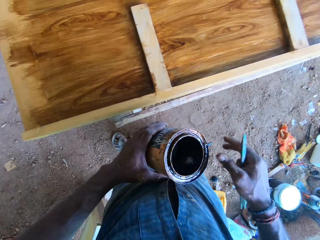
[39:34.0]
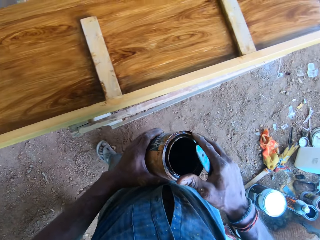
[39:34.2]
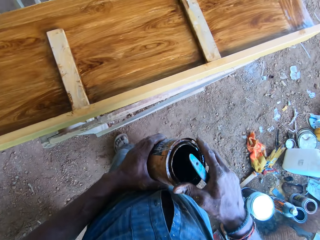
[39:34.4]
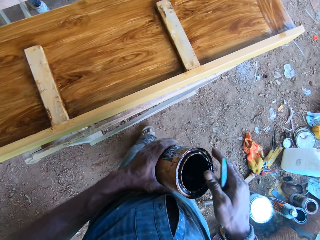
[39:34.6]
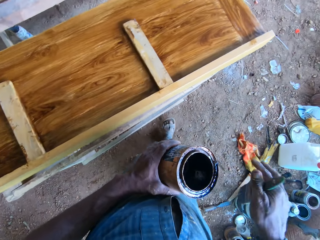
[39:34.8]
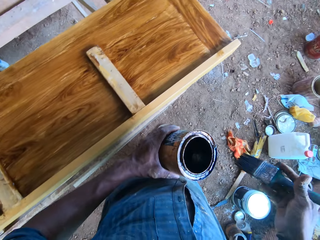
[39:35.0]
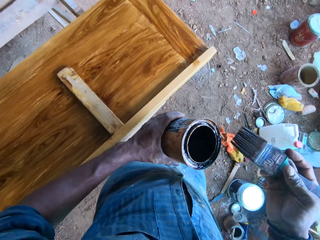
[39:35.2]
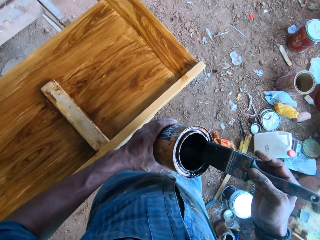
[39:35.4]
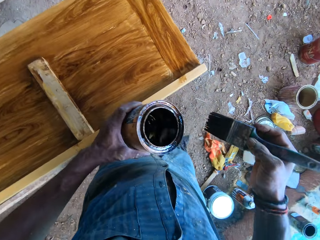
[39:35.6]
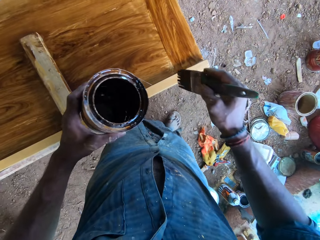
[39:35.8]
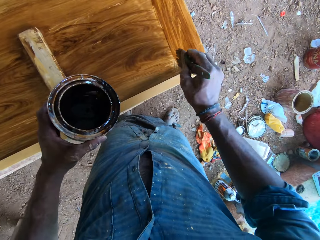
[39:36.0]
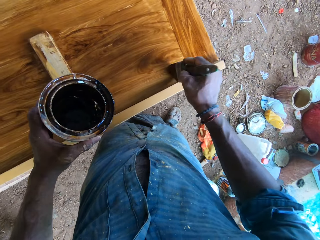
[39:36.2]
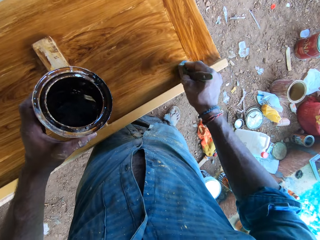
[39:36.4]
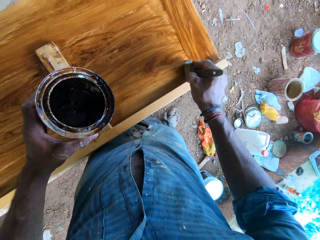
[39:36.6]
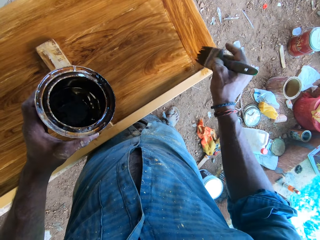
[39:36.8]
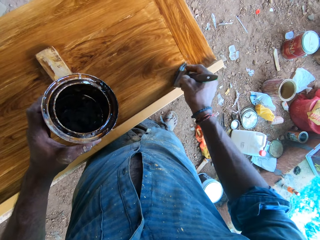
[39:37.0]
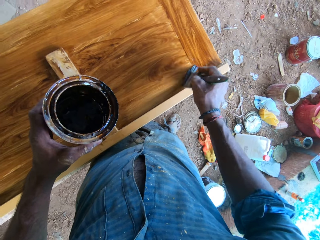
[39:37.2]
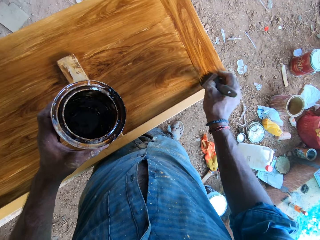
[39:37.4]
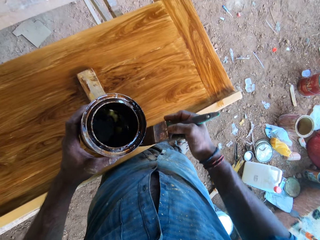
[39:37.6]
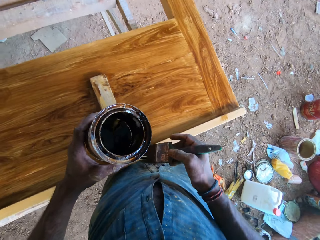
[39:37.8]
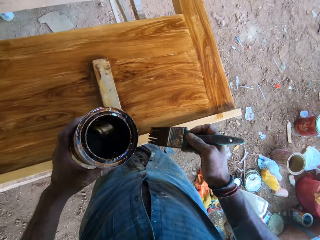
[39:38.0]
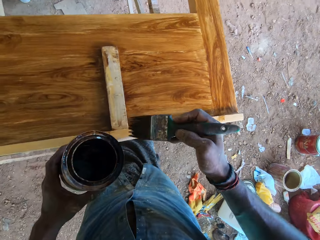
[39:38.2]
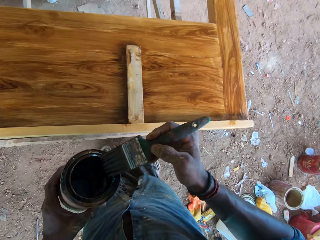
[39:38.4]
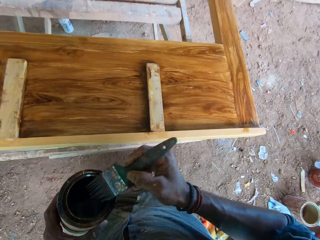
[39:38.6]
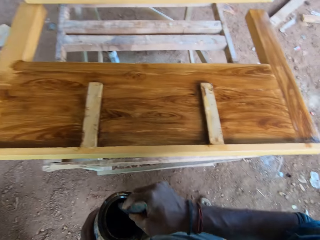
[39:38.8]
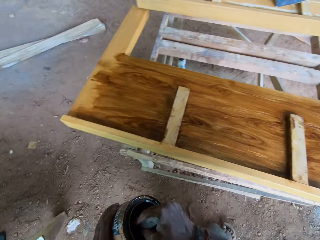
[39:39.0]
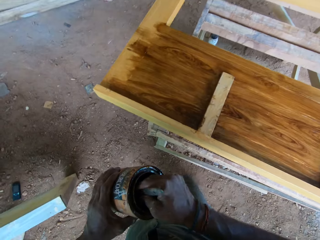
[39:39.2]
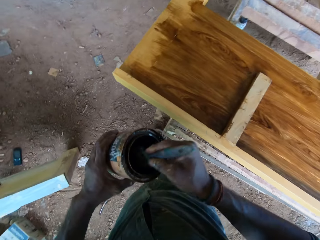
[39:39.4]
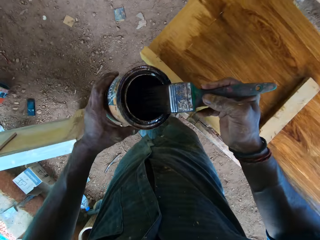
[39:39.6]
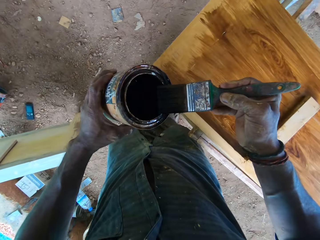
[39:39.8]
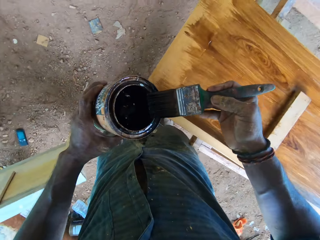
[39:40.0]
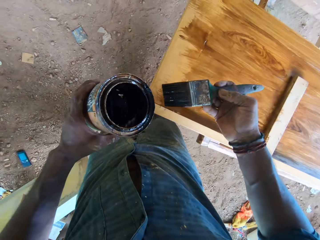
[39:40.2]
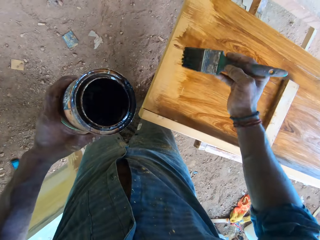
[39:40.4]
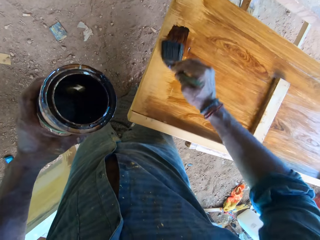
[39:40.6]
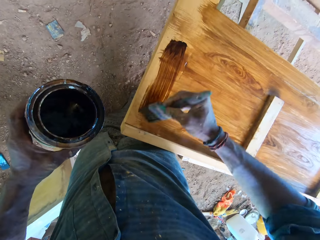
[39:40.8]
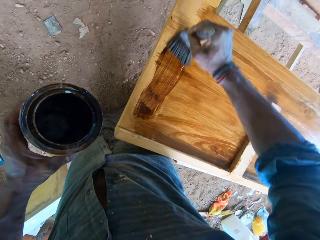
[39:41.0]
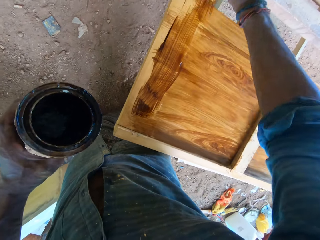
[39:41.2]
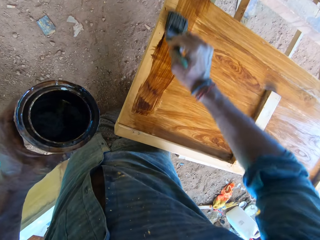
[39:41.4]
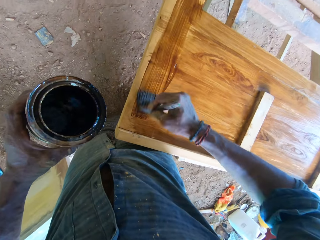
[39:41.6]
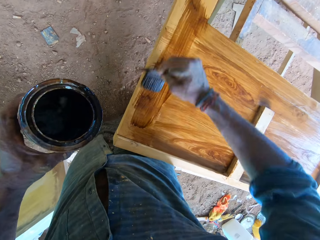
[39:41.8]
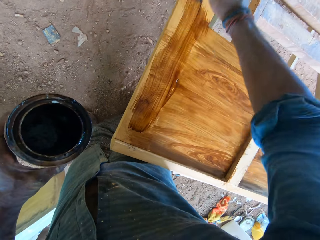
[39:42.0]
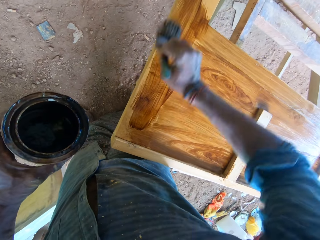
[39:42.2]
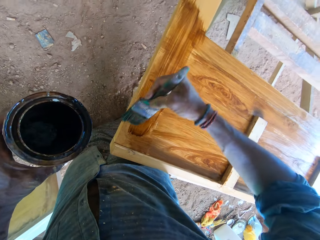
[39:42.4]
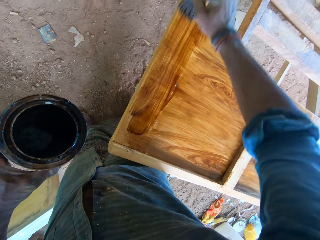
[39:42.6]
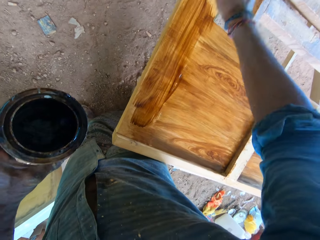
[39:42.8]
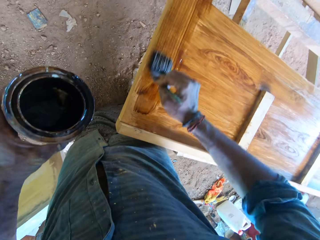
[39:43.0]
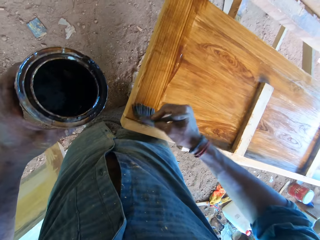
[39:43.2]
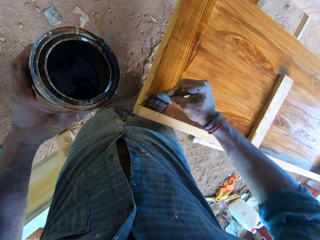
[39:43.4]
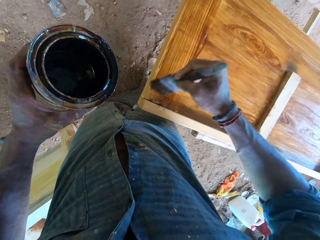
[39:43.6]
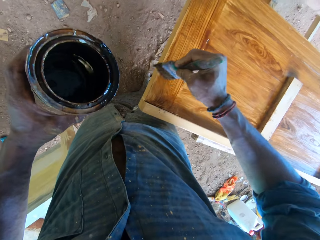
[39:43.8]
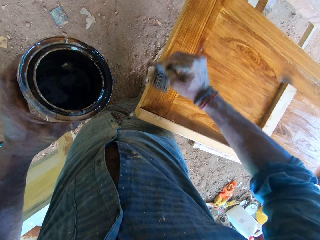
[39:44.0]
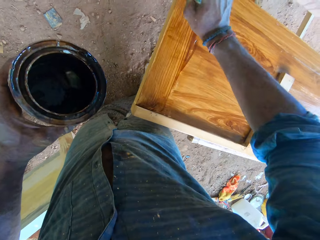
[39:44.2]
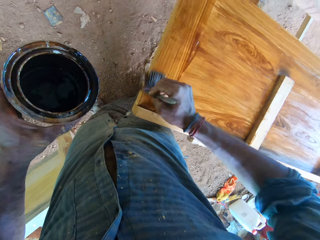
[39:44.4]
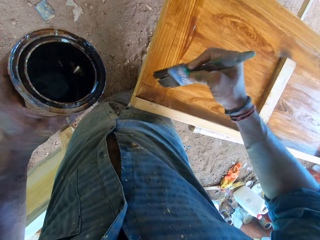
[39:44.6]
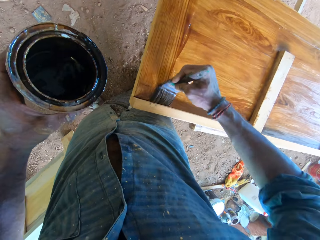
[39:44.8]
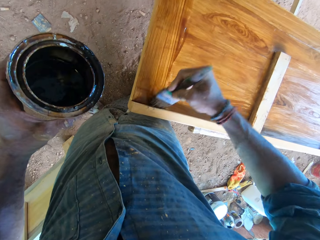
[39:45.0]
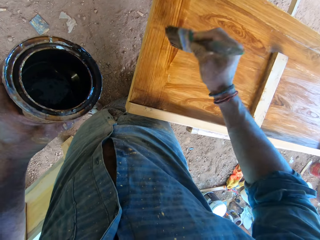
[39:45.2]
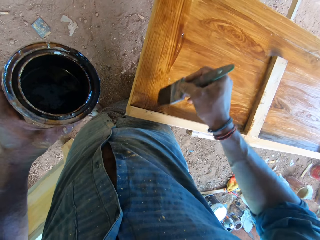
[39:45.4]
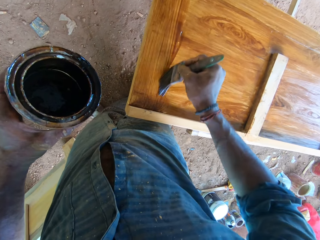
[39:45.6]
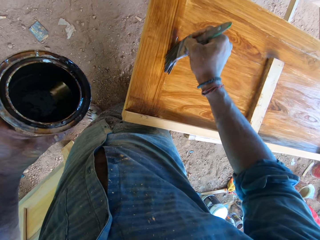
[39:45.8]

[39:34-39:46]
The camera wearer holds the can of lacquer with both hands. He holds the can of lacquer with his left hand. He removes his right hand from the can. He slides the paintbrush along the rim of the can of lacquer with his right hand. He polishes the wooden board on the workbench frame with the paintbrush in his right hand. He dips the paintbrush into the can of lacquer with his right hand. He slides the paintbrush along the rim of the can of lacquer with his right hand. He polishes the wooden board on the workbench frame with the paintbrush in his right hand.

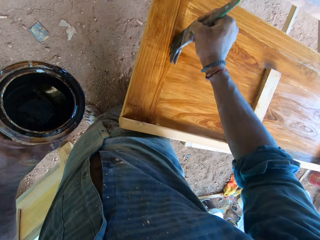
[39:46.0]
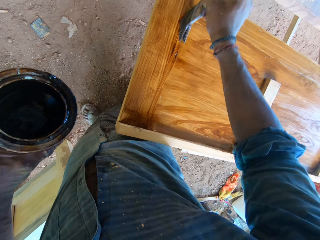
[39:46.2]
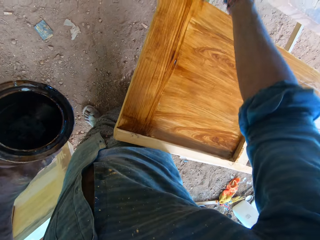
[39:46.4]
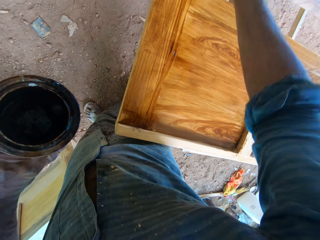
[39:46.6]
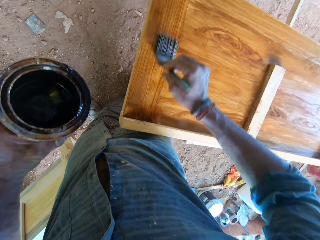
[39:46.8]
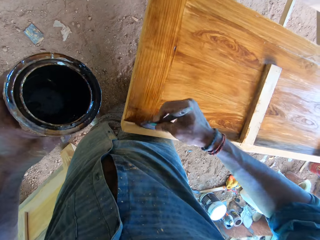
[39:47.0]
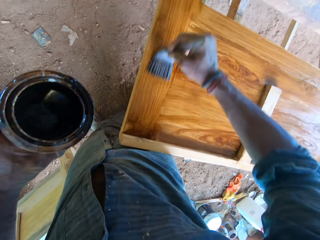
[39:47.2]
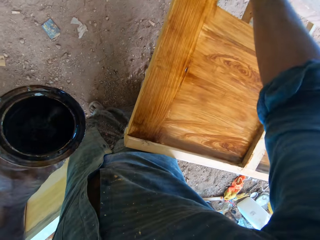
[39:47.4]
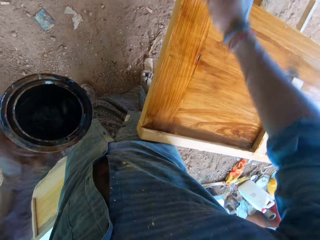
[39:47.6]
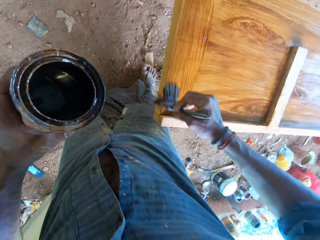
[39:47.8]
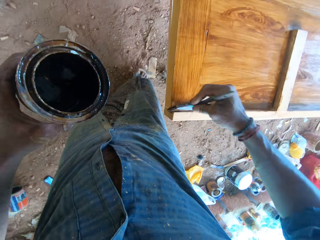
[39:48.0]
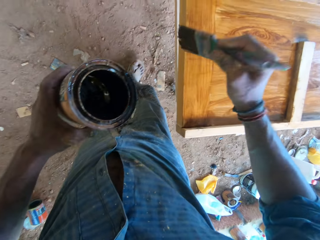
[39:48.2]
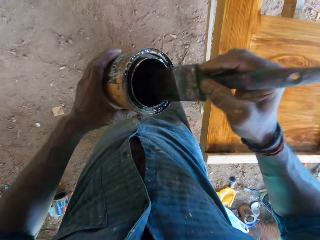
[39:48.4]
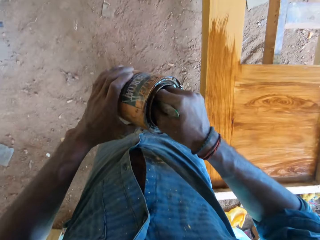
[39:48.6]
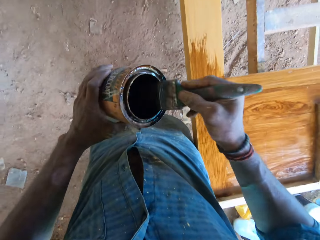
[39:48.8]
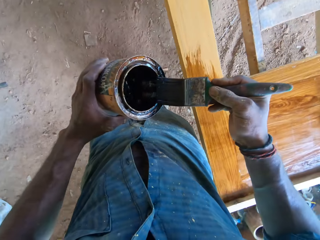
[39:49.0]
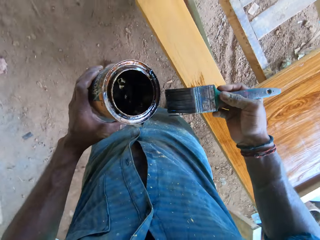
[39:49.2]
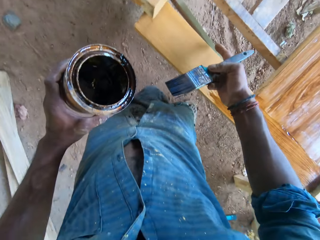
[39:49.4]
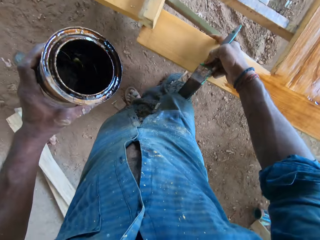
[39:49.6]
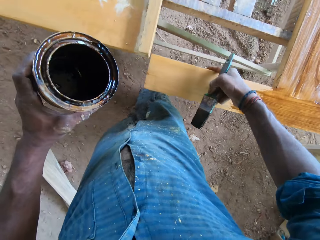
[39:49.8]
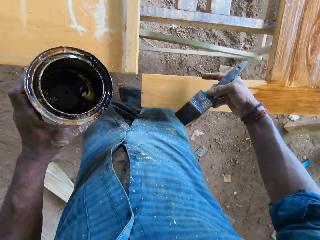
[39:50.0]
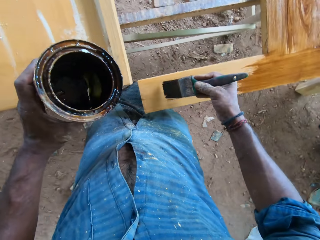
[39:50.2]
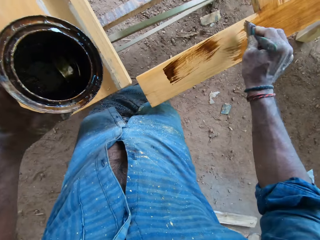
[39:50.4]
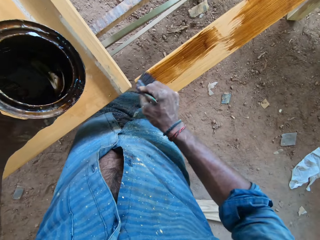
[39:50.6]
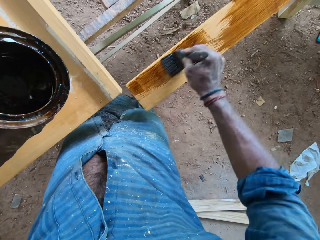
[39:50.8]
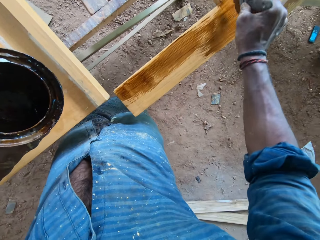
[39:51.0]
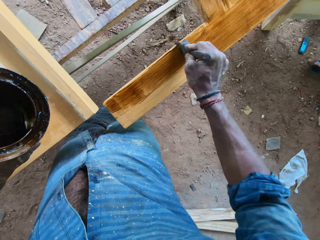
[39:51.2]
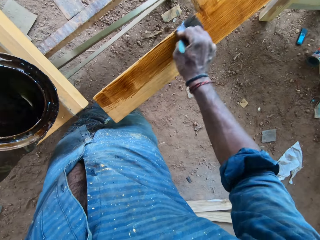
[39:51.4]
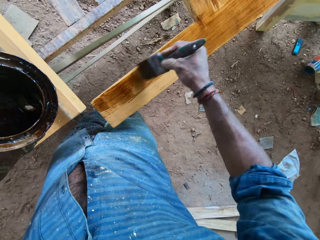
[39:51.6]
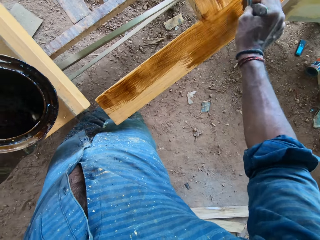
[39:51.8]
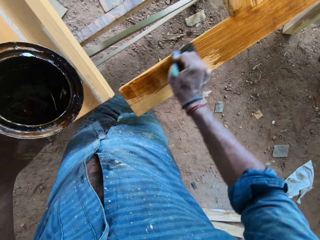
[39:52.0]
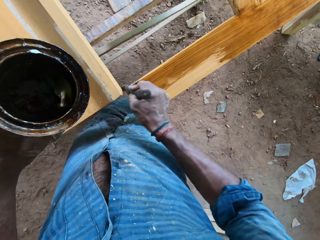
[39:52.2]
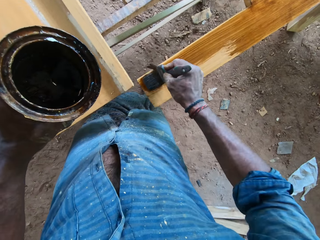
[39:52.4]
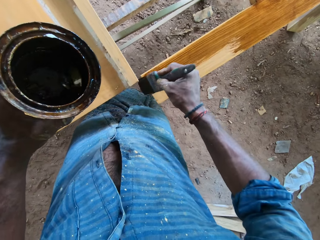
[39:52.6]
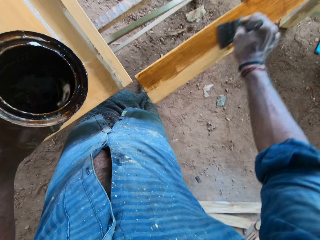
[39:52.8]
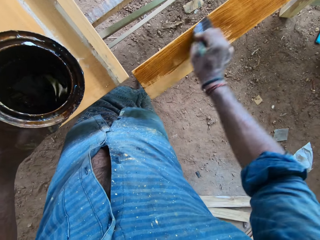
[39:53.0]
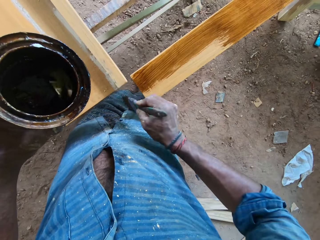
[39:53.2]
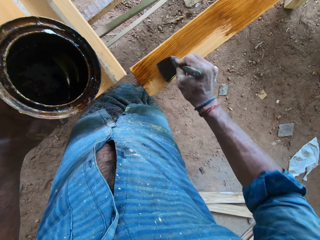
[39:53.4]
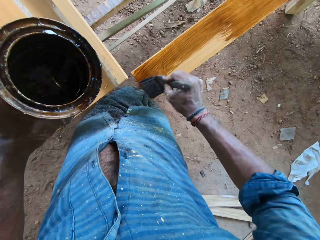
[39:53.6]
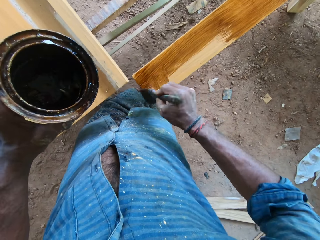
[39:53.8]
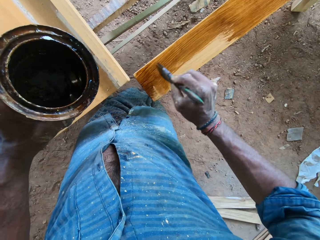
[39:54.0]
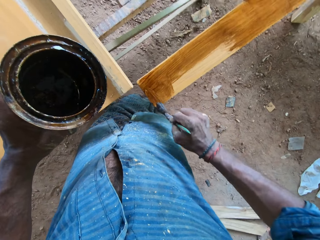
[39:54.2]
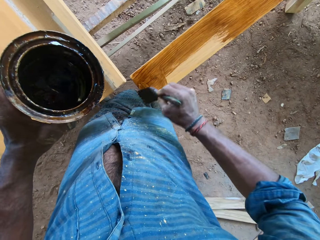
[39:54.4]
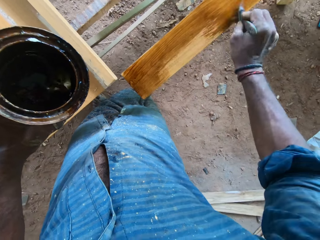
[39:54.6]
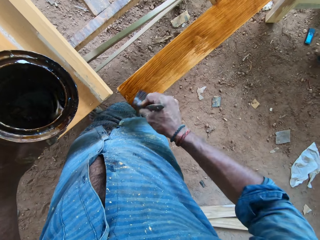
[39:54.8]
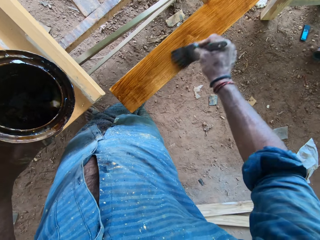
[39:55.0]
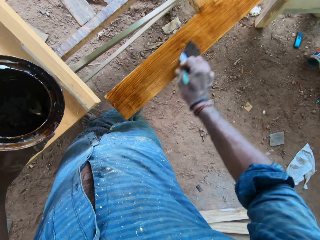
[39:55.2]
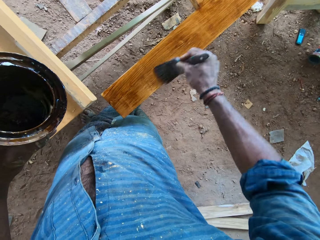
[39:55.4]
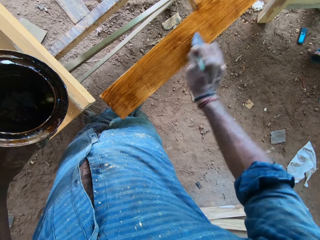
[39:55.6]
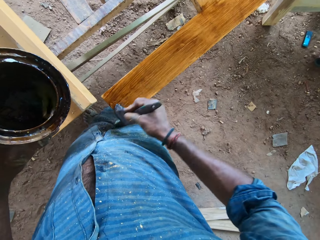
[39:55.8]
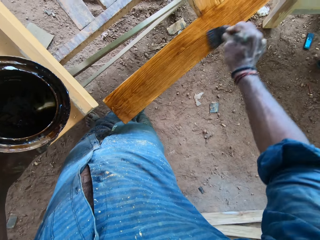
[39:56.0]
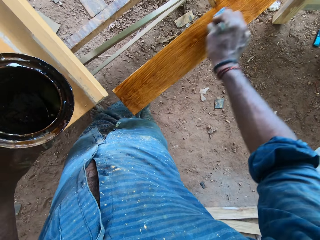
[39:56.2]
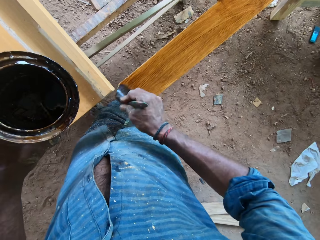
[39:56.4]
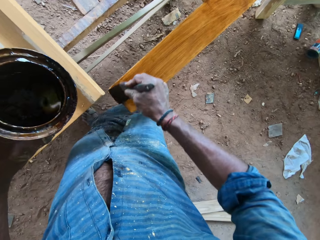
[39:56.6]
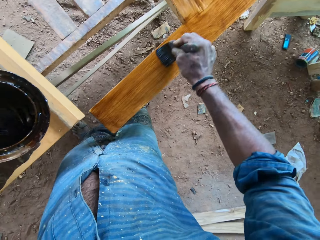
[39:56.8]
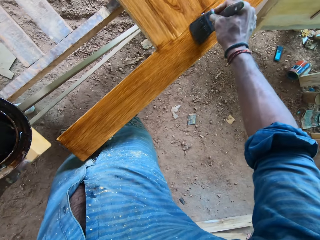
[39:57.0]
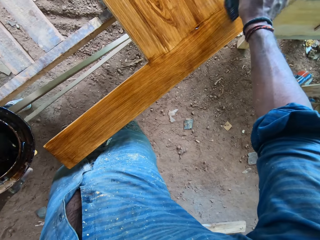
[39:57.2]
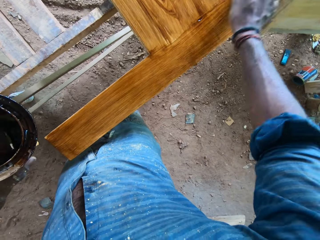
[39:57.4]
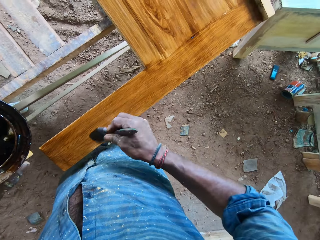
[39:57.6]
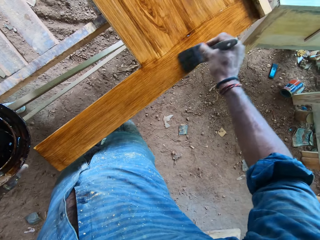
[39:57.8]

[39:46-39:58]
The camera wearer dips the paintbrush into the can of lacquer with his right hand. He slides the paintbrush along the rim of the can of lacquer with his right hand. He adjusts the wooden board on the workbench frame with a finger of his right hand. He polishes the wooden board on the workbench frame with the paintbrush in his right hand.
